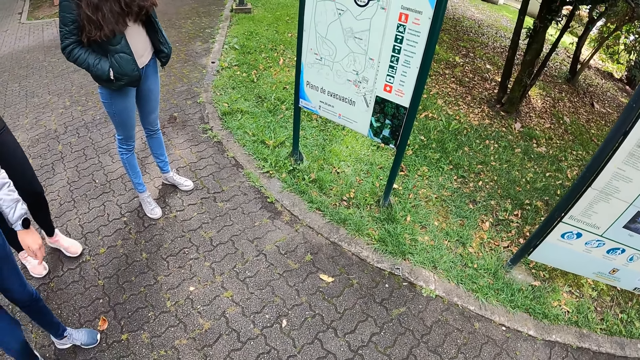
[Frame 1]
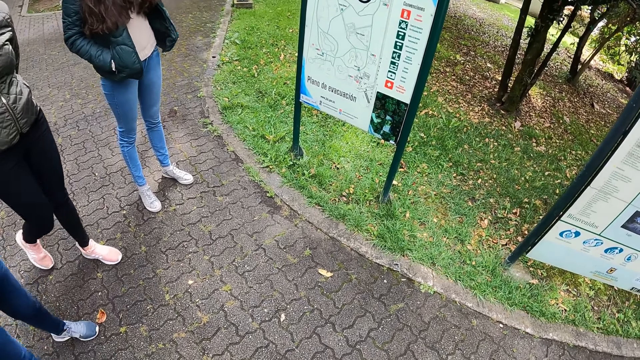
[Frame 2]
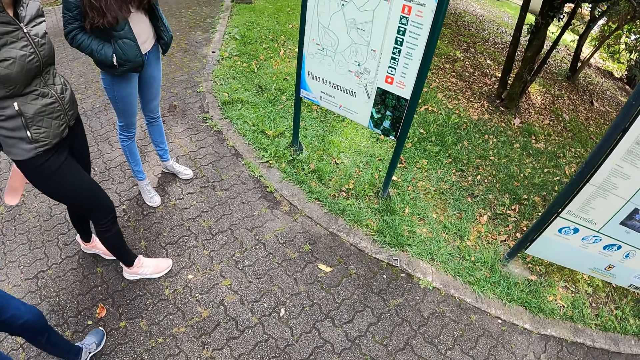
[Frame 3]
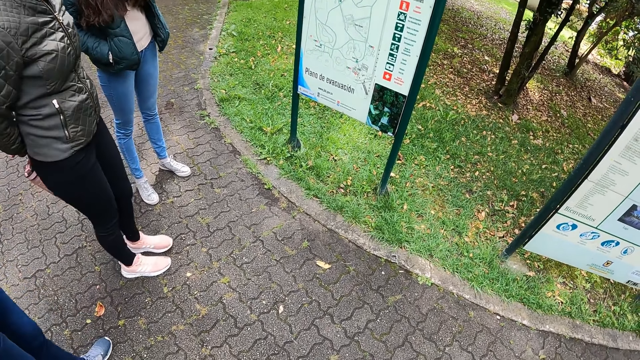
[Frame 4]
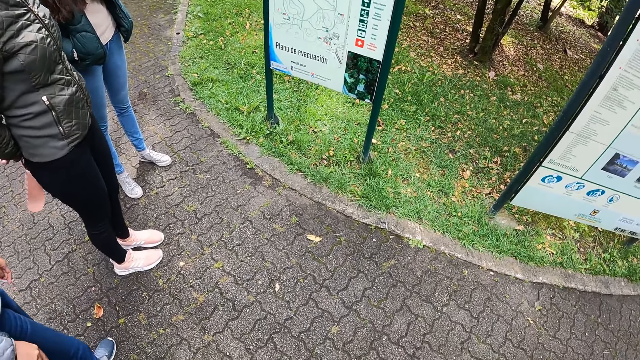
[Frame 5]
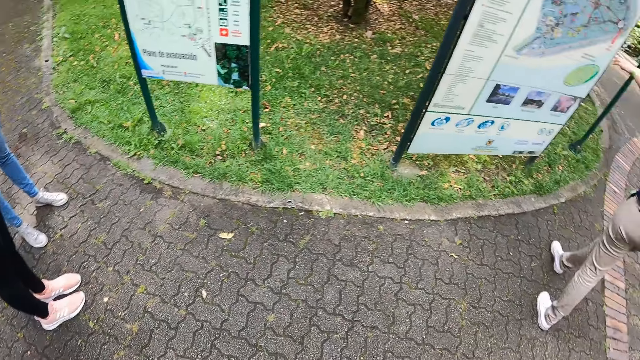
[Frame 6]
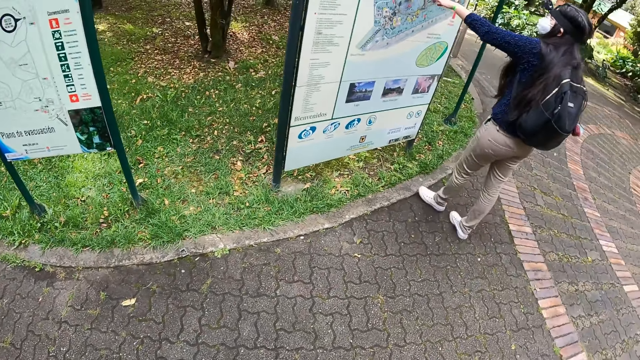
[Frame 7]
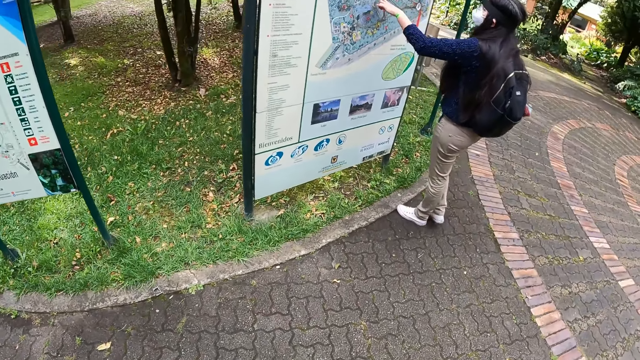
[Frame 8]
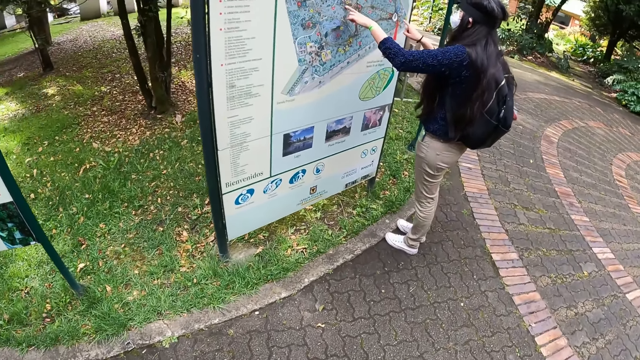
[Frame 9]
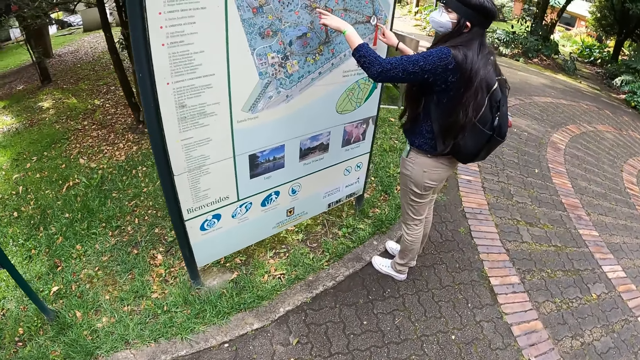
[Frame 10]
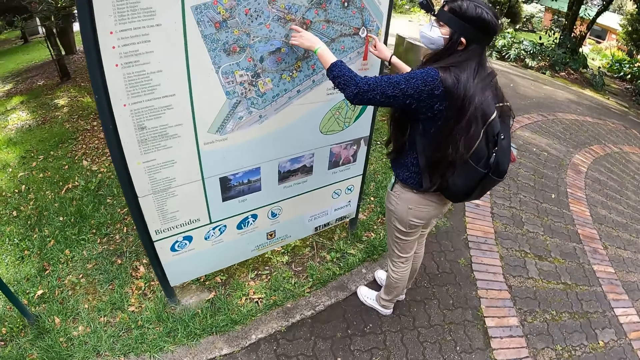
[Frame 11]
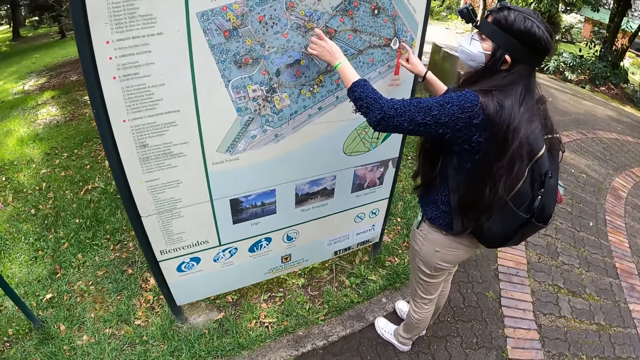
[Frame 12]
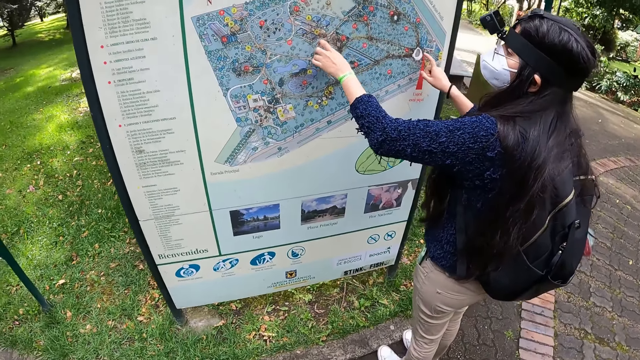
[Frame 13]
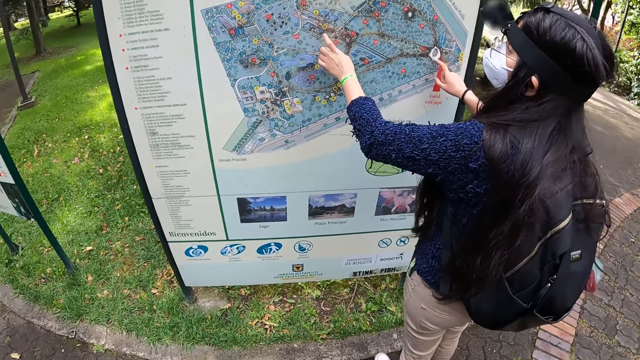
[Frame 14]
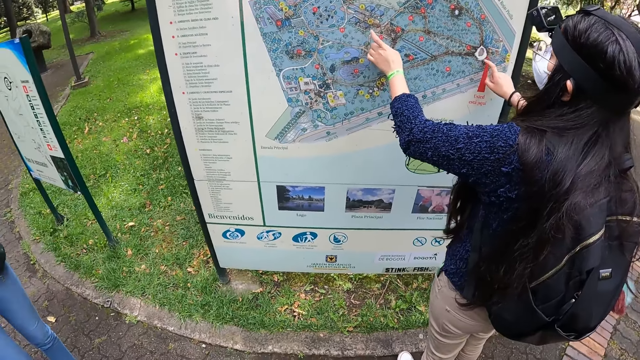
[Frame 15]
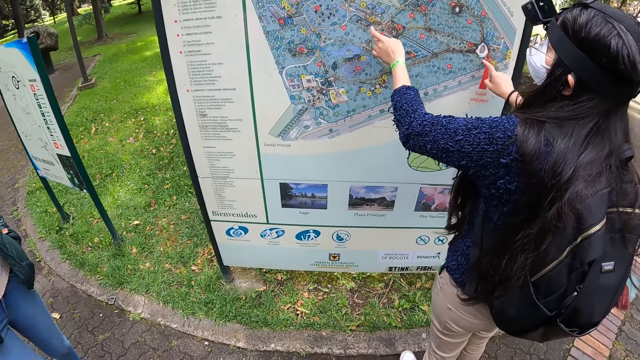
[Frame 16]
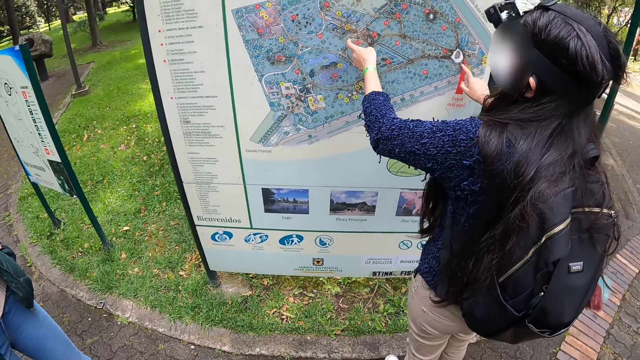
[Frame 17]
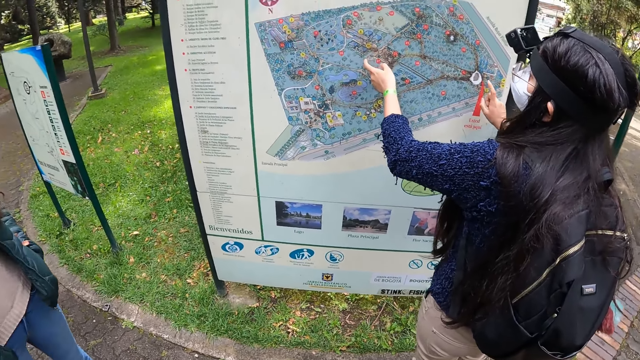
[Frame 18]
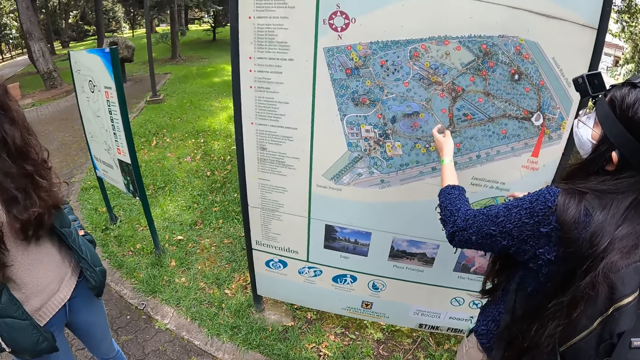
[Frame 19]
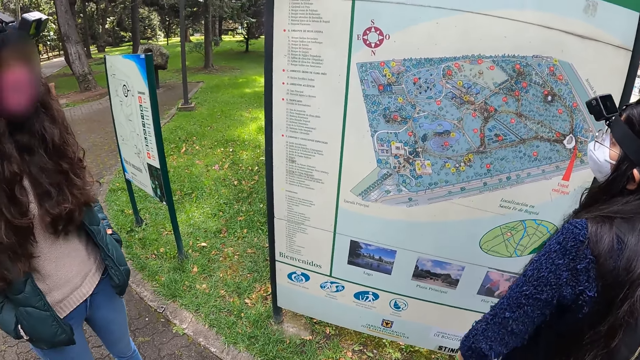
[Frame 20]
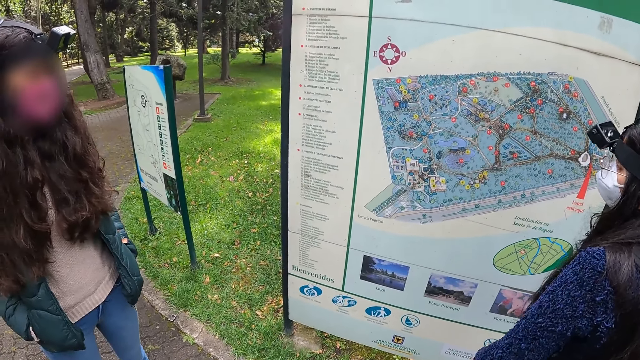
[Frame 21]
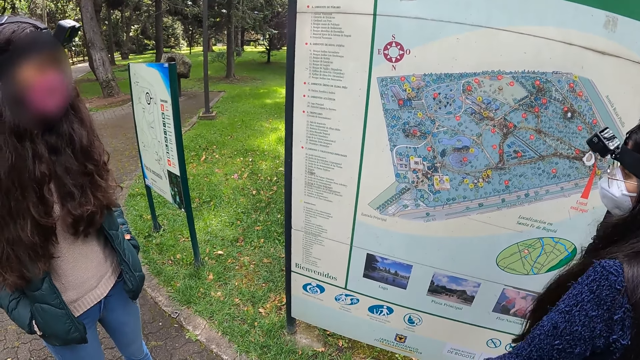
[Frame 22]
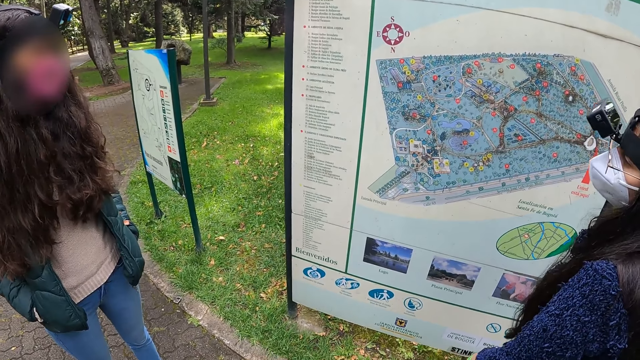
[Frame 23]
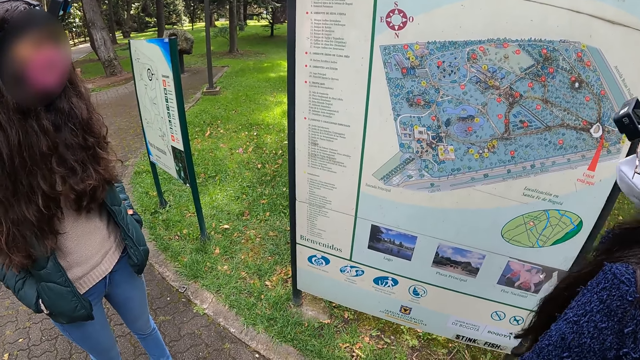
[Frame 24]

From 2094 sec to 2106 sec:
The camera wearer stares at the advertisement board. The woman touches the guide board with both hands.

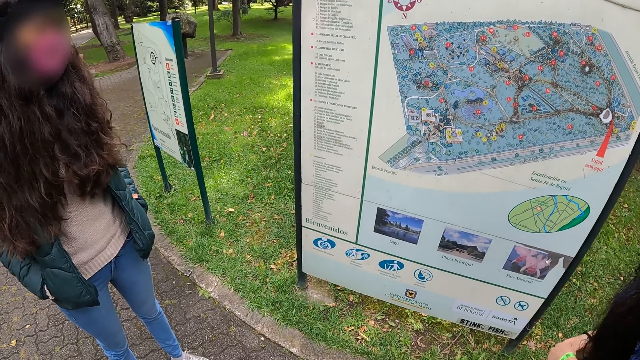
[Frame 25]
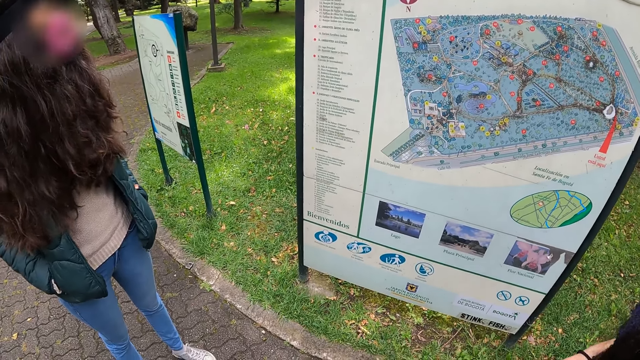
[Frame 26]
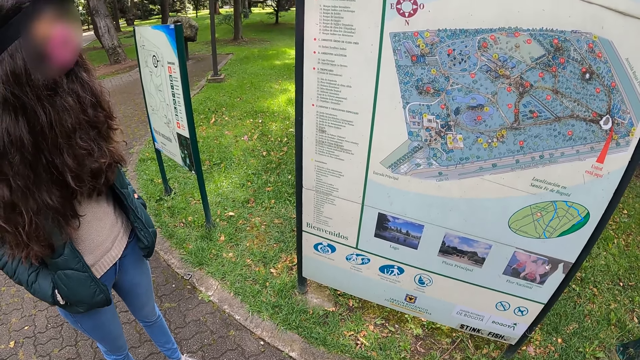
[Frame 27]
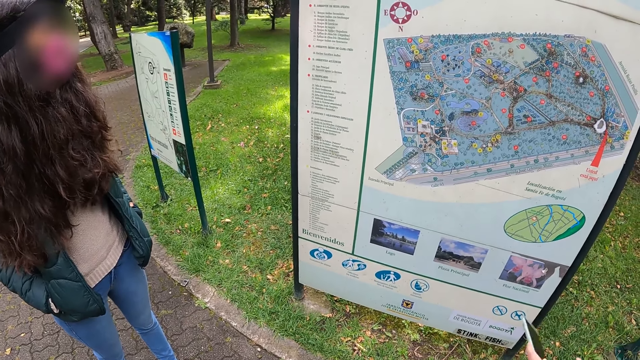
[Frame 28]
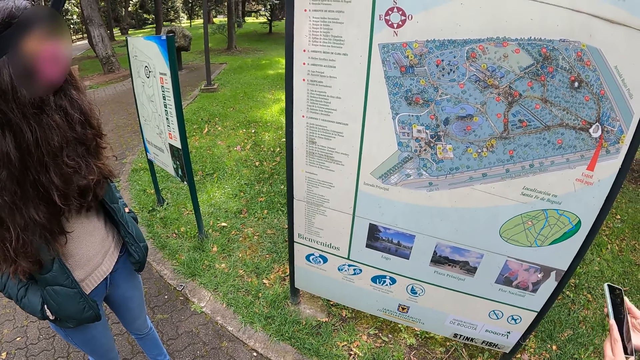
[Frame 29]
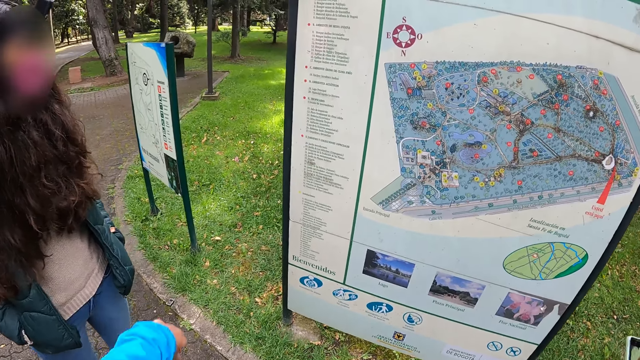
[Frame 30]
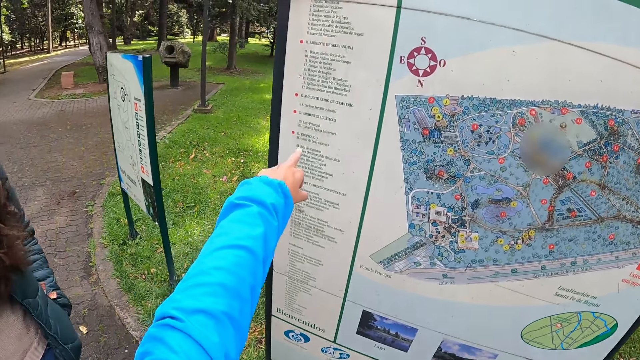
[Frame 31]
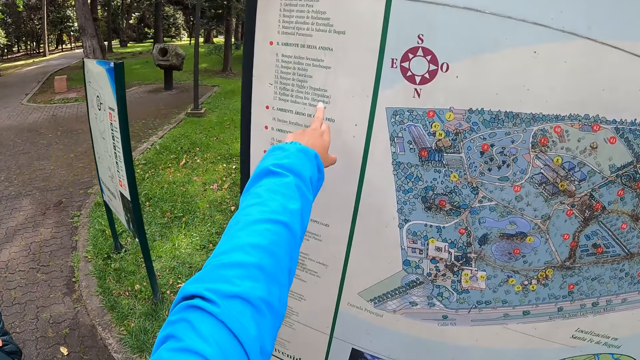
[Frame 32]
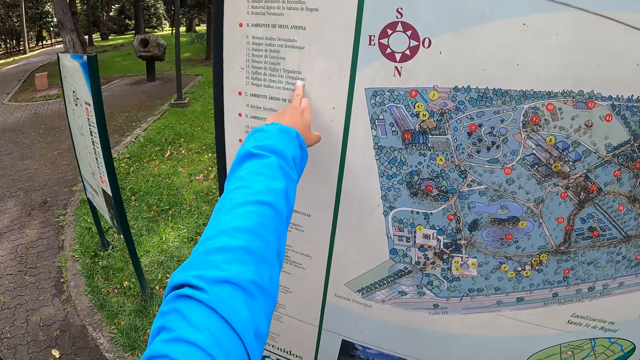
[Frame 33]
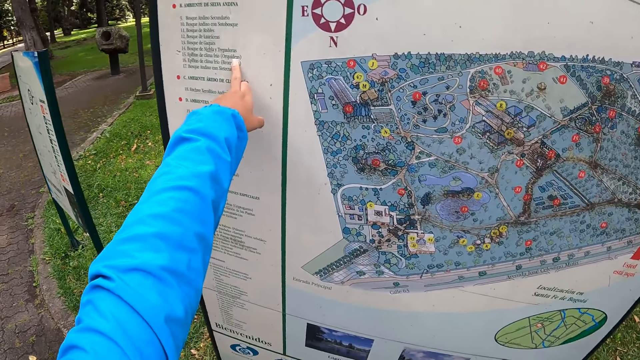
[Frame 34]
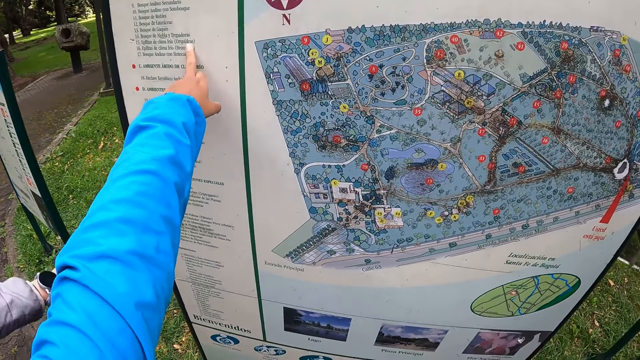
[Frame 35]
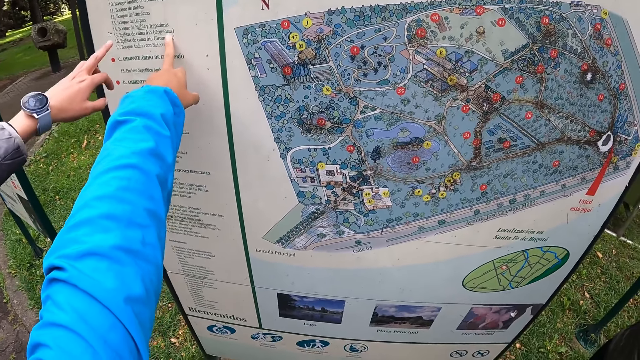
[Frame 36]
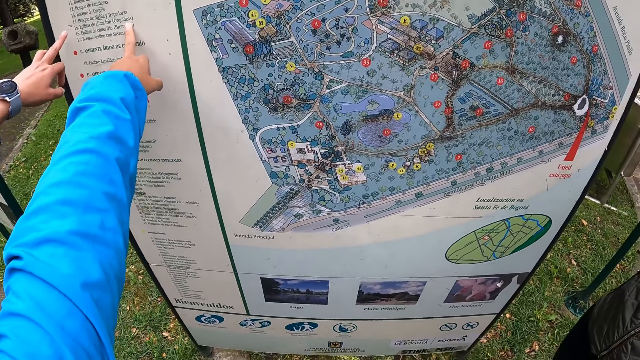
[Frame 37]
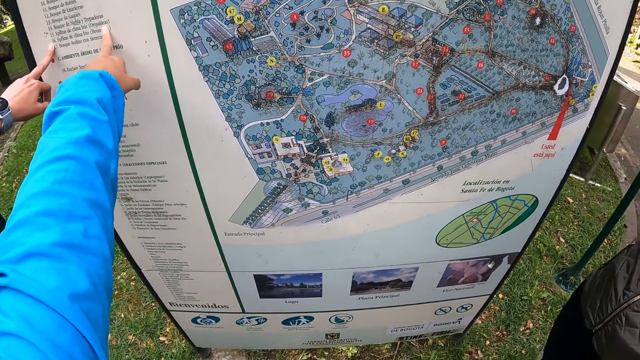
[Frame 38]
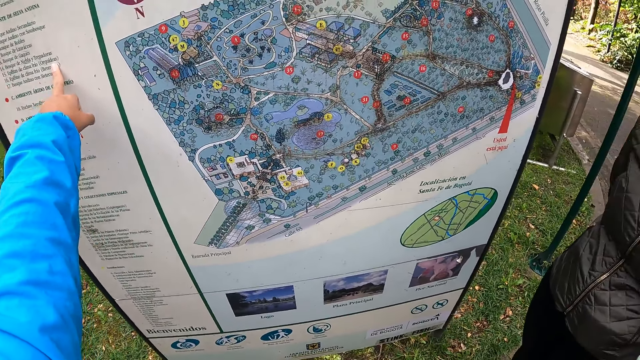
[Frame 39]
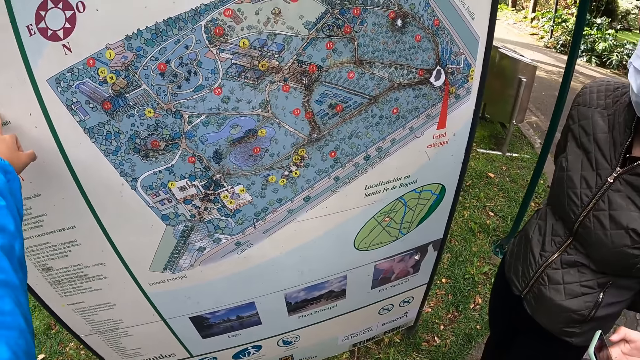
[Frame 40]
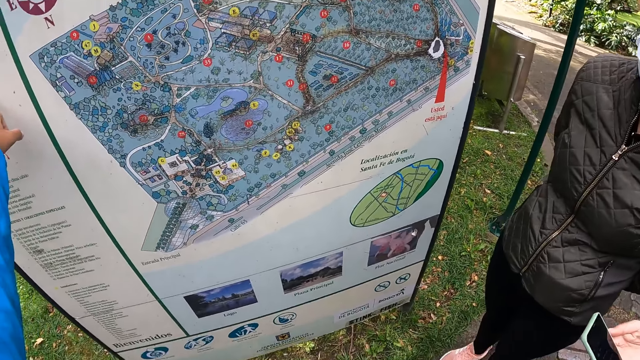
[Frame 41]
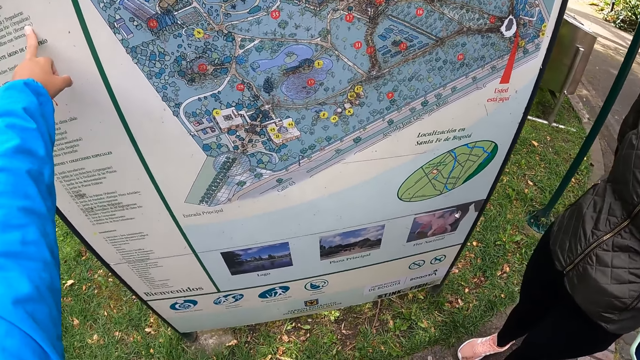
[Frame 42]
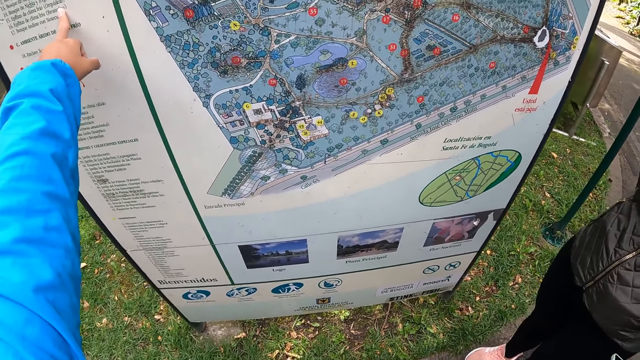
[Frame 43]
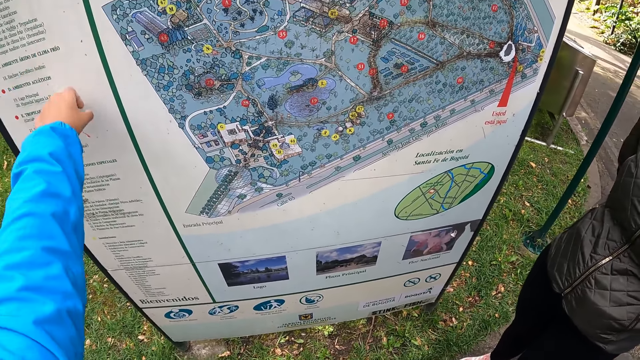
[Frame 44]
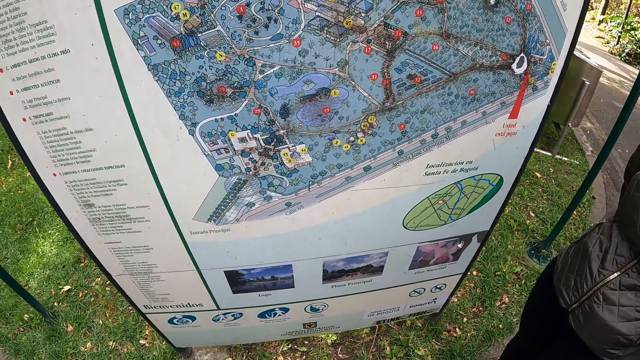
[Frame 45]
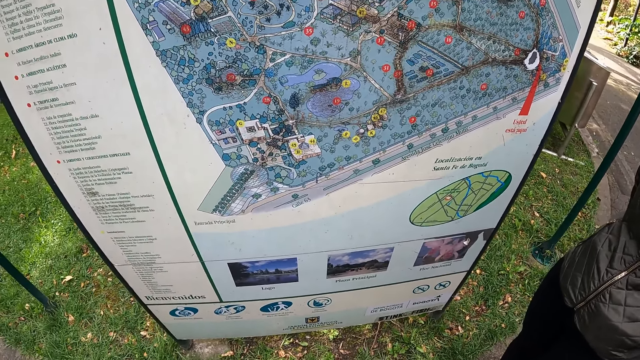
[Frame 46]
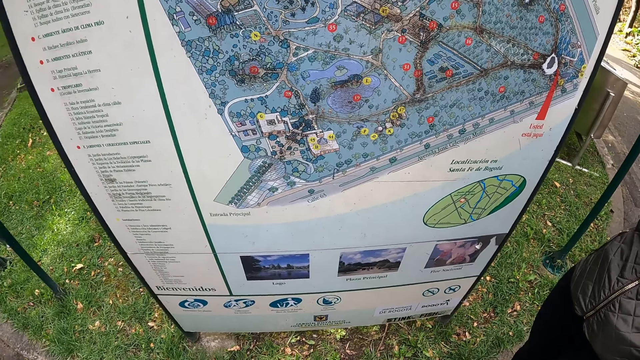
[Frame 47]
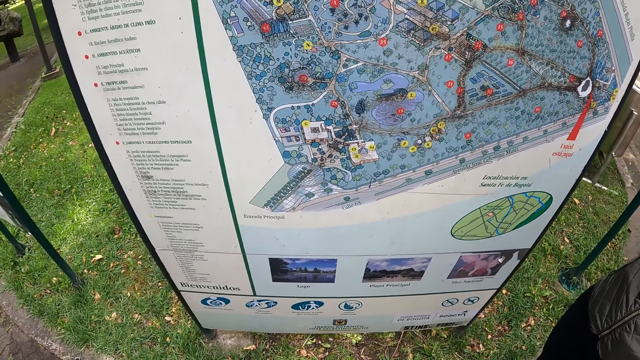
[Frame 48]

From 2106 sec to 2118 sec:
A woman holds a phone. The camera wearer touches the guide board with her left hand. The woman touches the guide board with her left hand.
